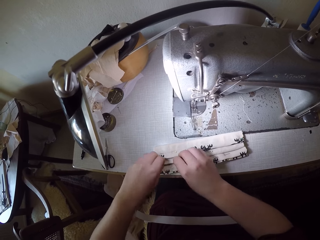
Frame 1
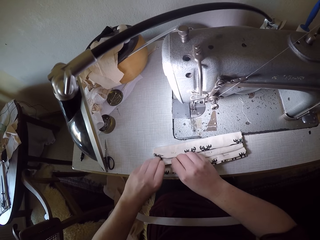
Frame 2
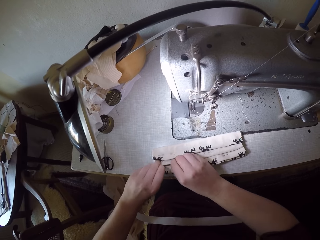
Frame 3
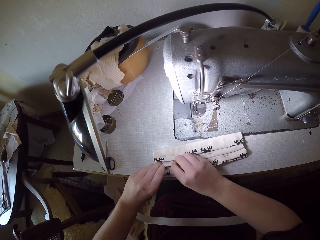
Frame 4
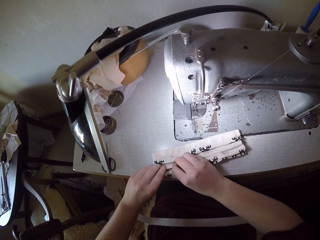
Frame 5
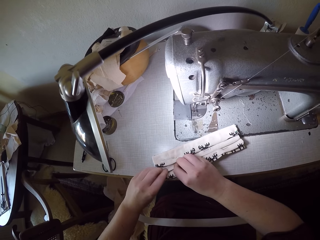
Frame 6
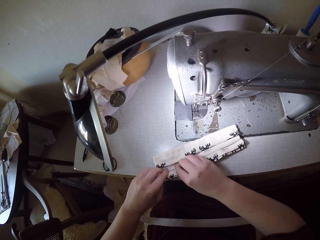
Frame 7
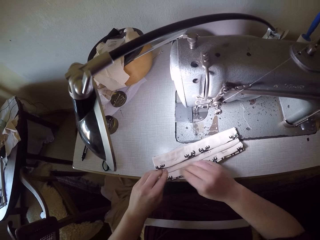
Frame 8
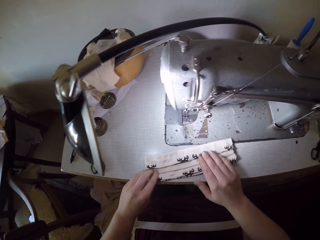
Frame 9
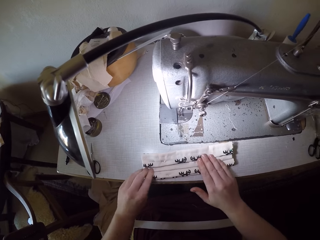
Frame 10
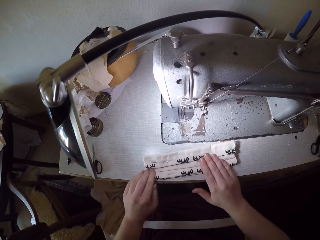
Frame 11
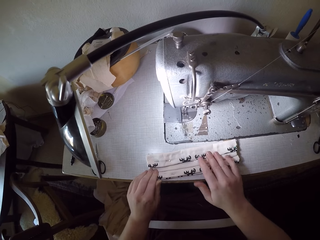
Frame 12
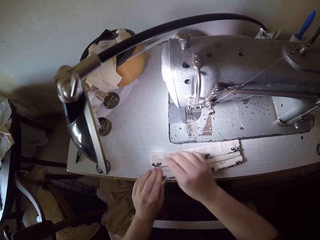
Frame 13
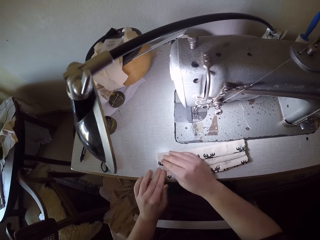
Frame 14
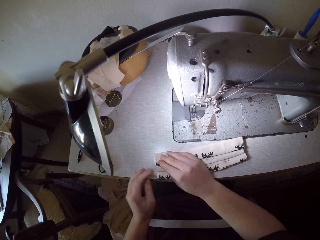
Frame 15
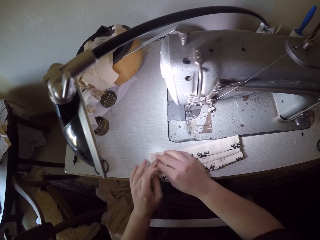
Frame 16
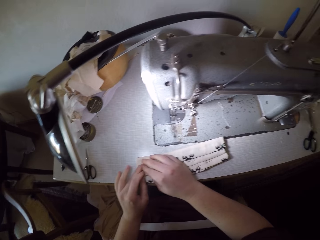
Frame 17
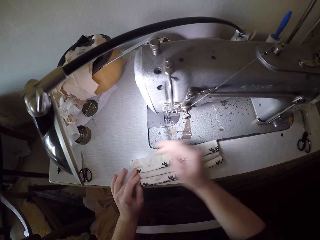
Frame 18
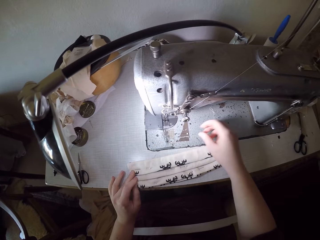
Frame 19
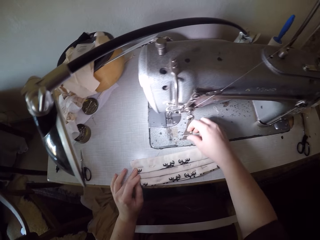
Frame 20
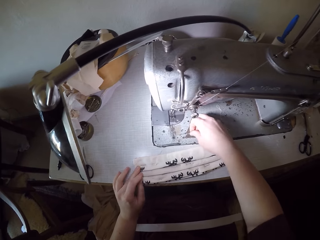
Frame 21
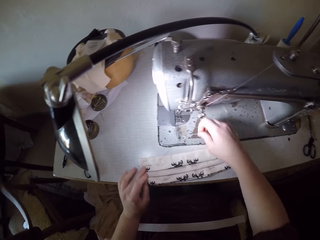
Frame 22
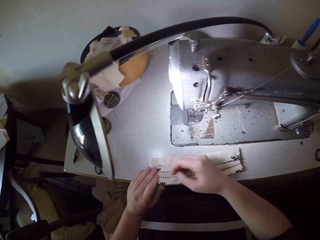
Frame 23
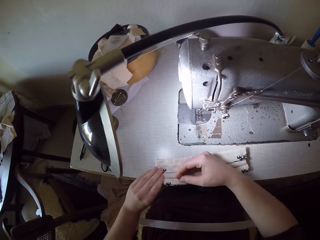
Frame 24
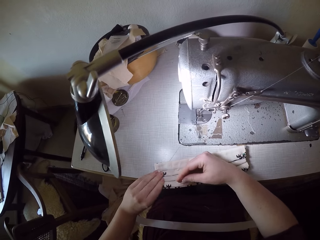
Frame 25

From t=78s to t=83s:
The camera wearer picks up a pin on the sewing machine with her right hand.

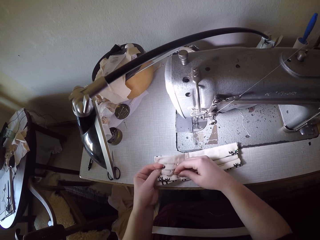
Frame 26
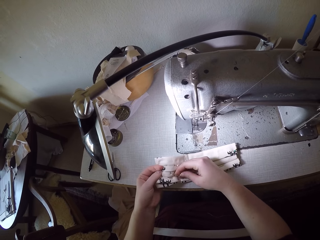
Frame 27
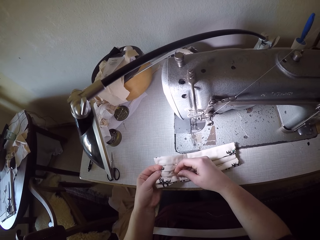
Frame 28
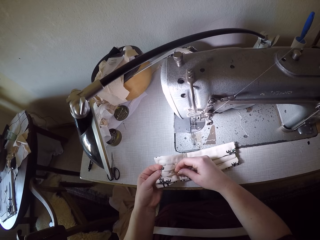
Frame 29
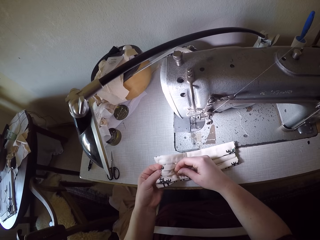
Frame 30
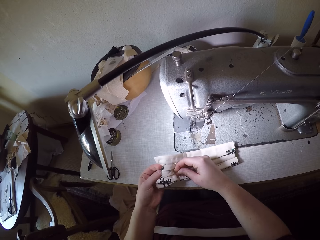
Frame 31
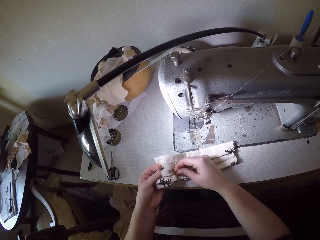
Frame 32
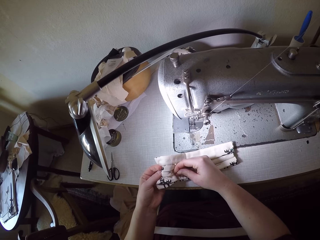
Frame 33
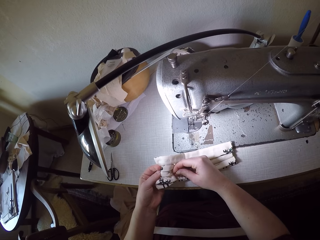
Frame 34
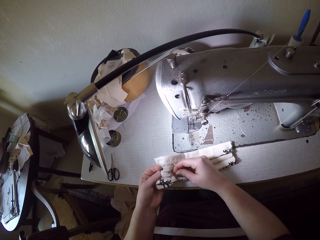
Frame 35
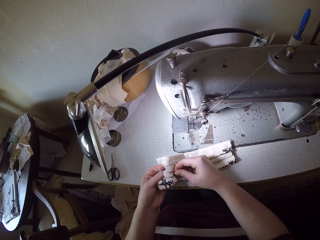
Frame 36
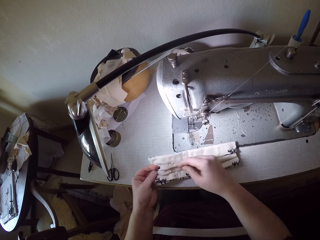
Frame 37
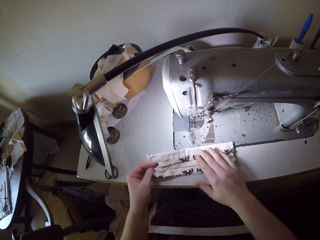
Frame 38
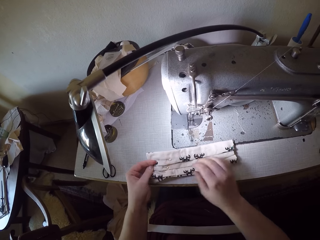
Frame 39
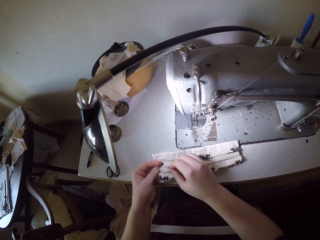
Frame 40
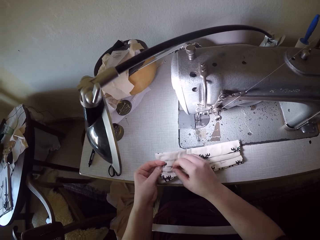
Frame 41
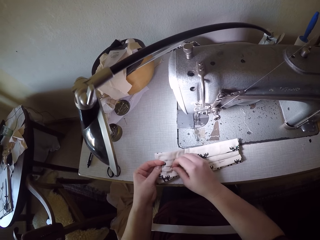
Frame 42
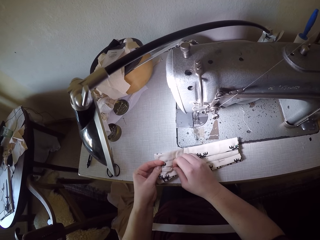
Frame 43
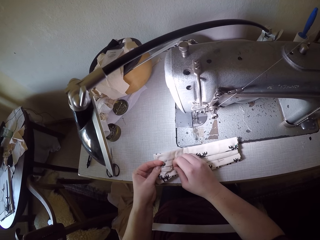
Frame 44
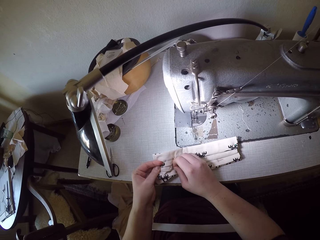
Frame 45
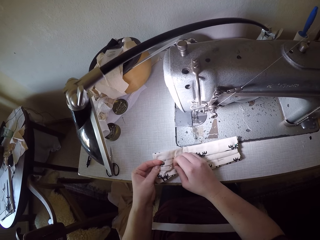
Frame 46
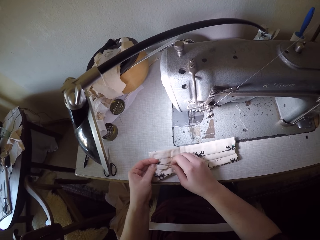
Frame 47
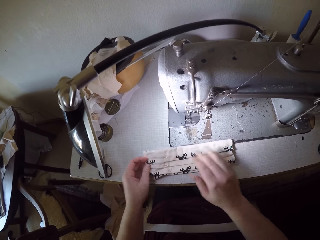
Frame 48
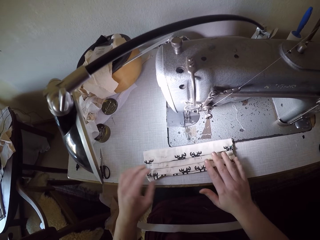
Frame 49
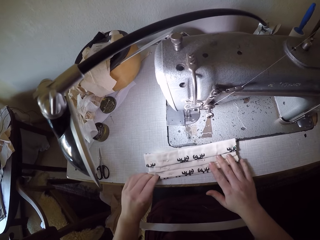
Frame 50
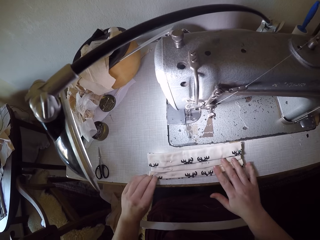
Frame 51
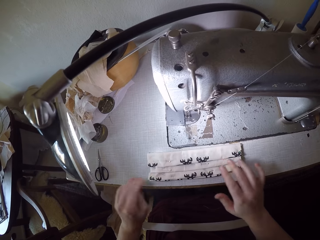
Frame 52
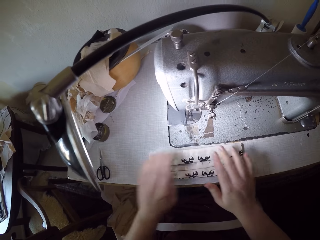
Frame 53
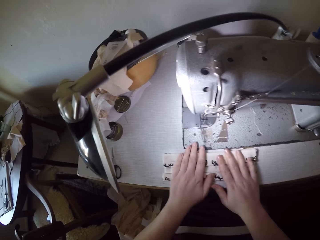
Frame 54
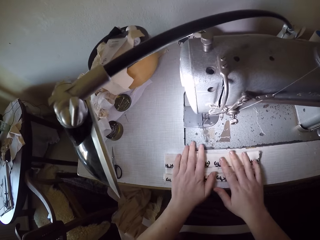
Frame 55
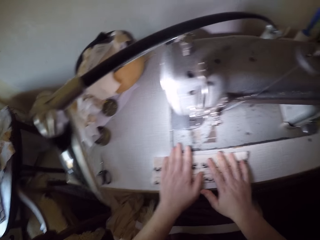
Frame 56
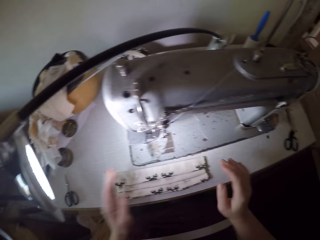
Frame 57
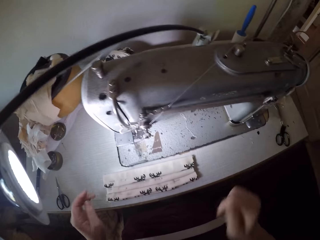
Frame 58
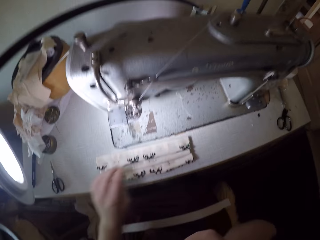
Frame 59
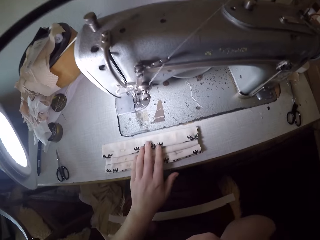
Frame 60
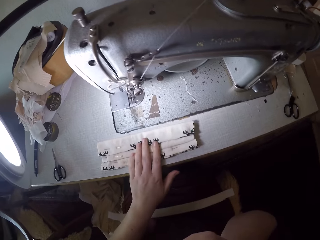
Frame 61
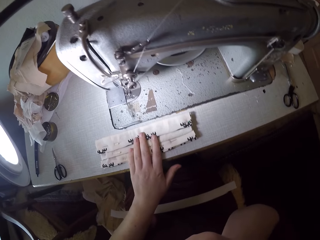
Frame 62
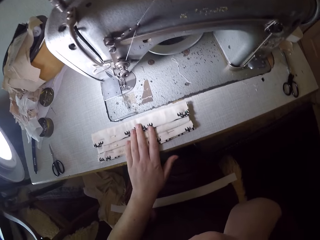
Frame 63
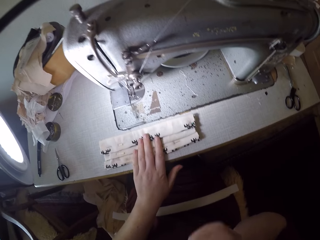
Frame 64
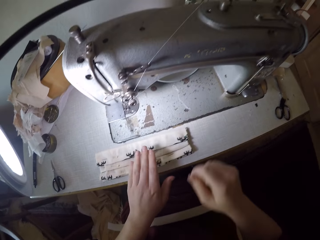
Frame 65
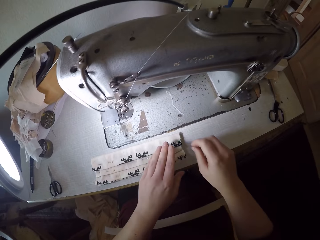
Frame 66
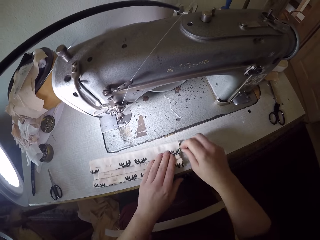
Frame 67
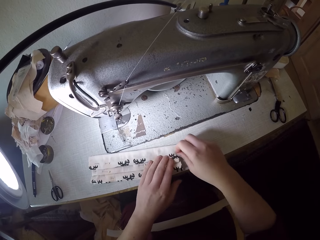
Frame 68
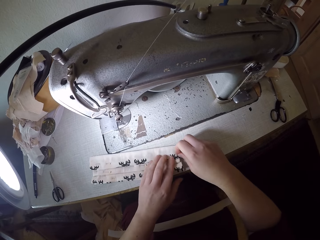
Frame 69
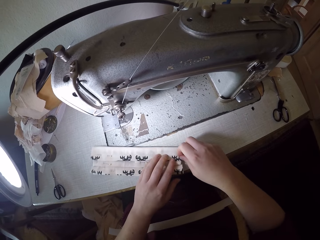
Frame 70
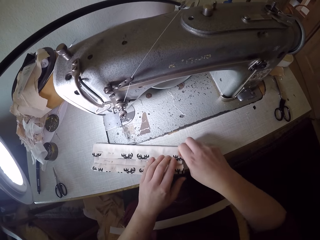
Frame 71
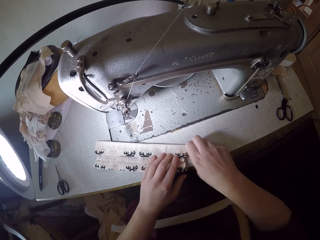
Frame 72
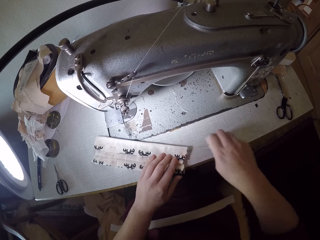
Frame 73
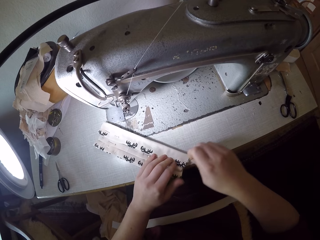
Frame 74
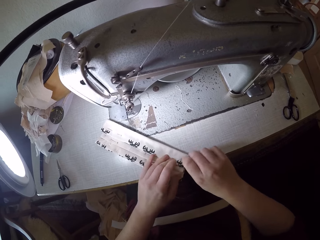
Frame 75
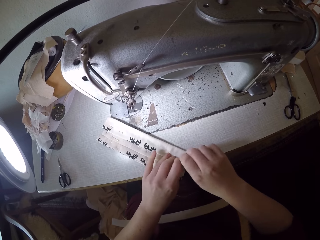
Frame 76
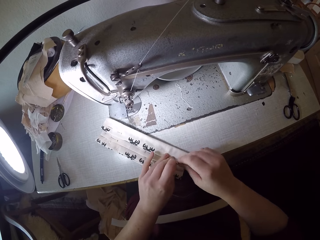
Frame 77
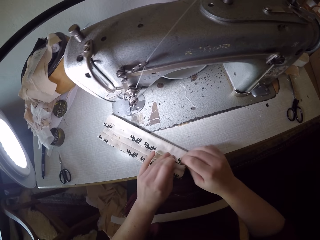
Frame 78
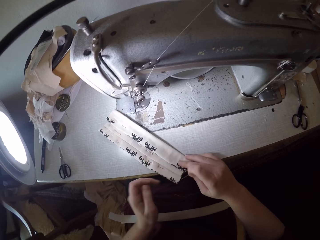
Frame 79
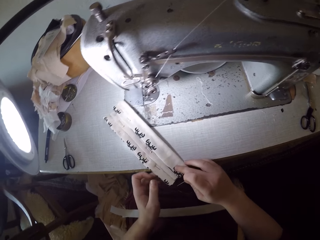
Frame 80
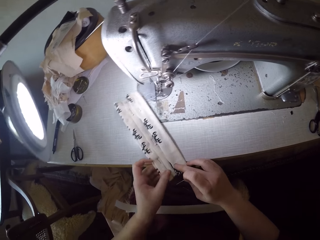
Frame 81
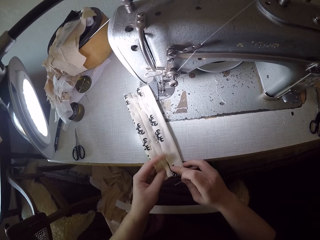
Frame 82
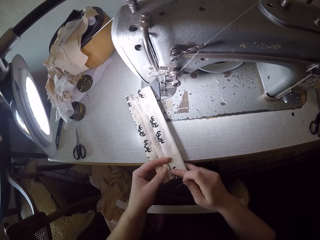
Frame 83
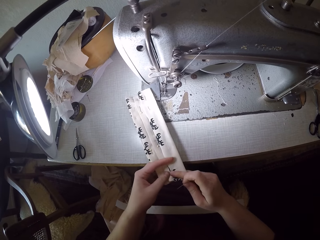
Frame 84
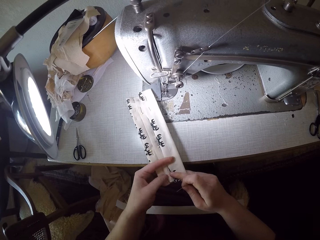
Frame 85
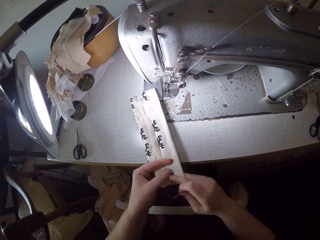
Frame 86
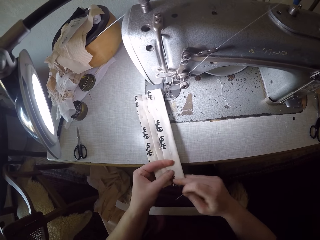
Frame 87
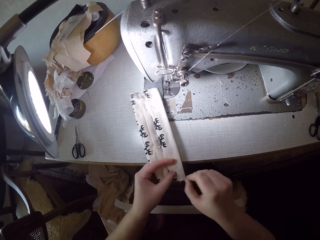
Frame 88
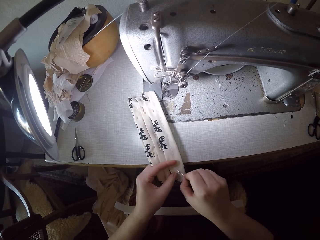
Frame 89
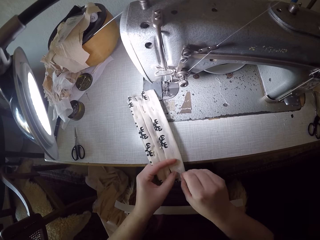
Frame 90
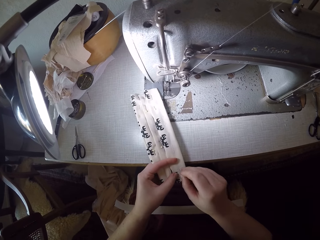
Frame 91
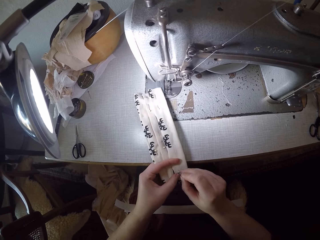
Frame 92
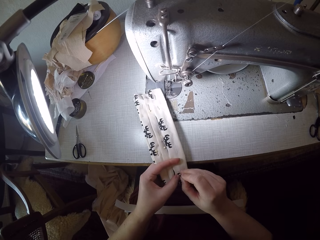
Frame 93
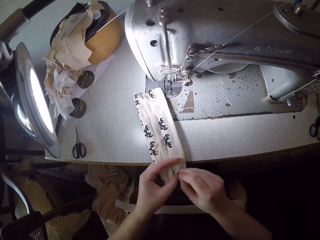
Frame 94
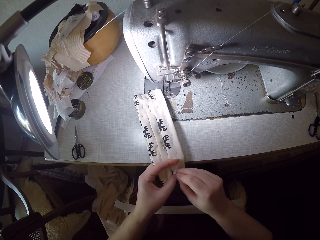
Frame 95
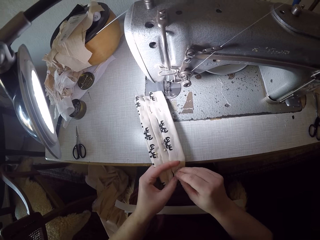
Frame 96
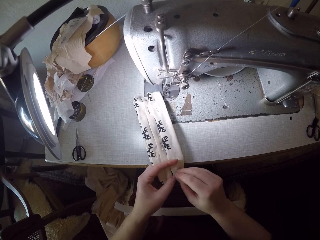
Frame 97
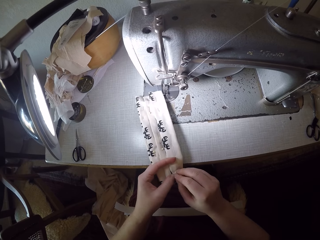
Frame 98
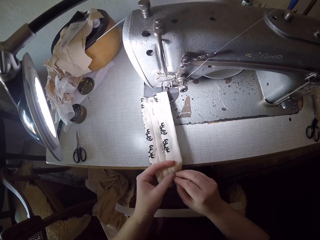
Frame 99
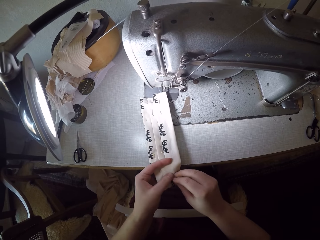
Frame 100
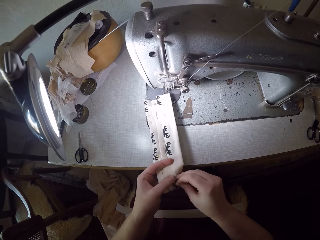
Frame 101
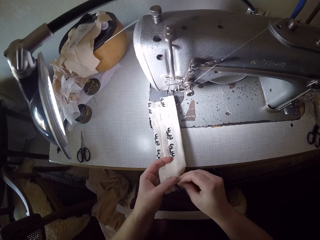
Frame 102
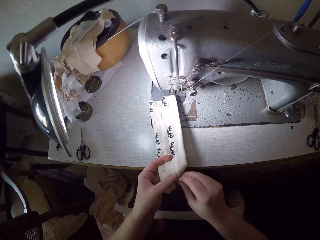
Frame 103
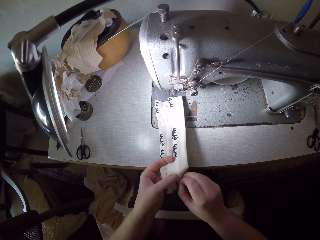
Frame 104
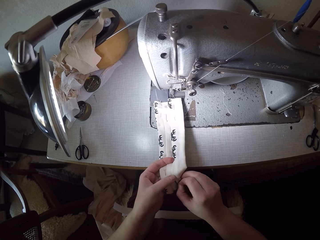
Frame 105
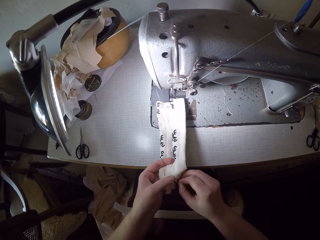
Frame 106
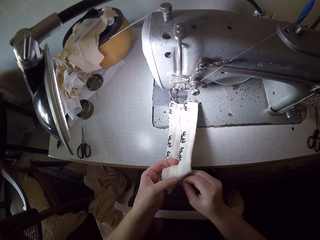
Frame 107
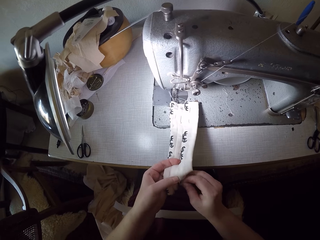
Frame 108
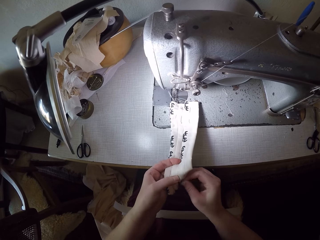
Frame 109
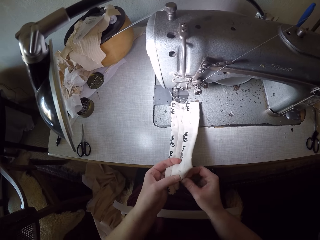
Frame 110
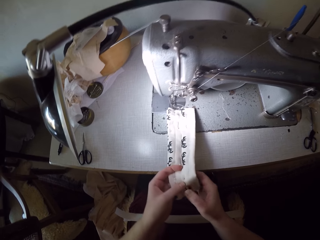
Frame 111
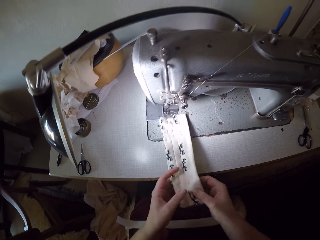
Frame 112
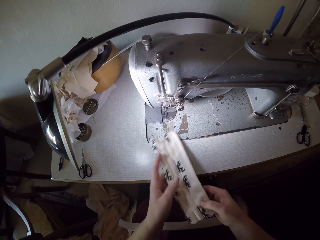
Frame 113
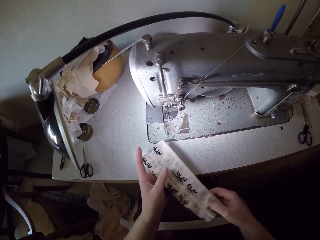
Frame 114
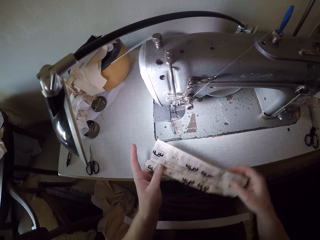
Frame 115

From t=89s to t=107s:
The camera wearer pierces a needle through a piece of cloth. She adjusts the piece of cloth on the sewing machine with both hands. She removes a pin from the piece of cloth with her right hand. She puts the pin back in the piece of cloth with her right hand. She pierces the needle through the piece of cloth.
